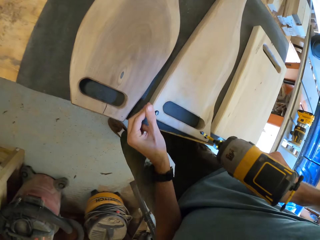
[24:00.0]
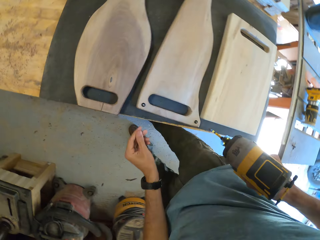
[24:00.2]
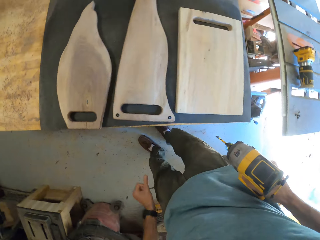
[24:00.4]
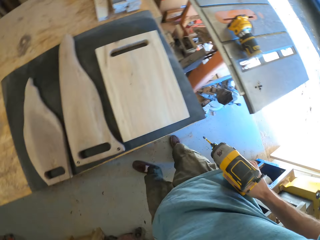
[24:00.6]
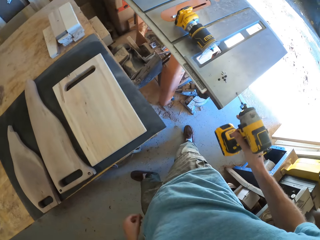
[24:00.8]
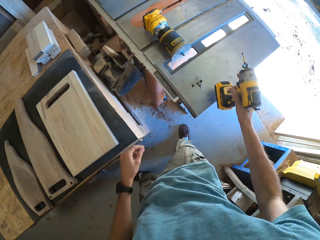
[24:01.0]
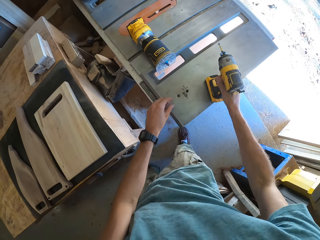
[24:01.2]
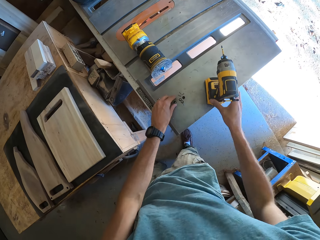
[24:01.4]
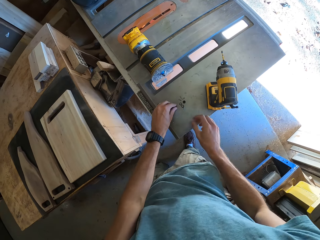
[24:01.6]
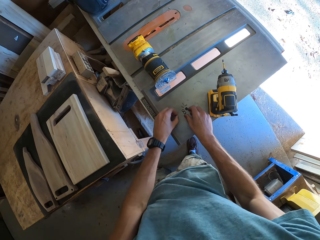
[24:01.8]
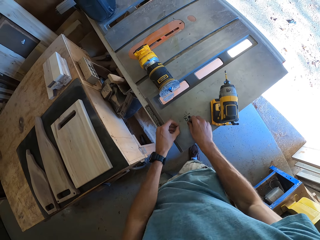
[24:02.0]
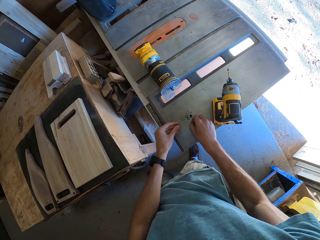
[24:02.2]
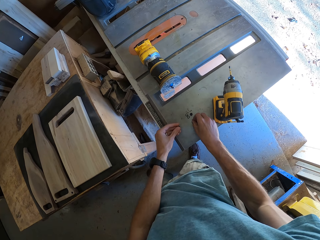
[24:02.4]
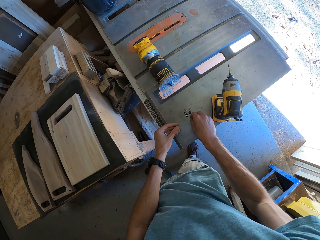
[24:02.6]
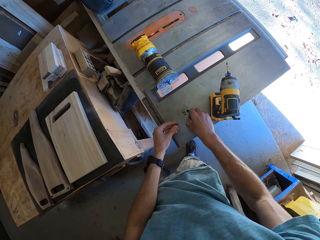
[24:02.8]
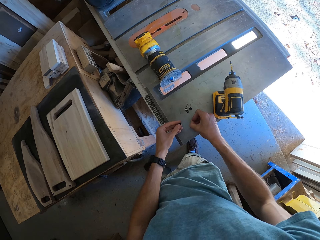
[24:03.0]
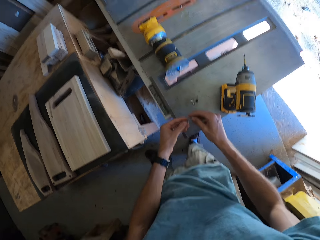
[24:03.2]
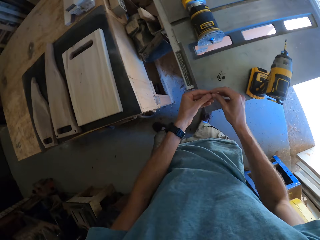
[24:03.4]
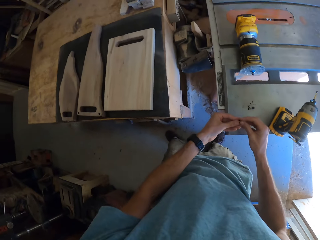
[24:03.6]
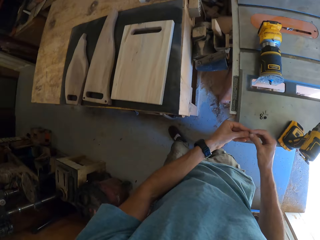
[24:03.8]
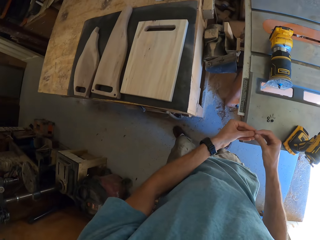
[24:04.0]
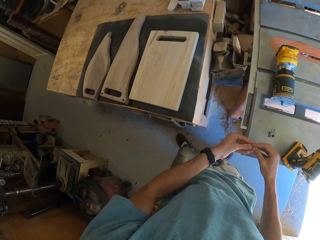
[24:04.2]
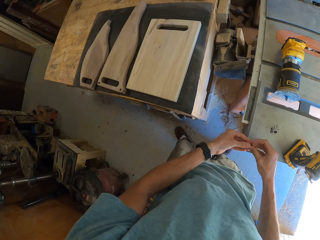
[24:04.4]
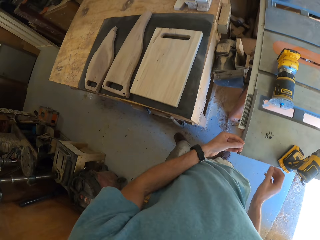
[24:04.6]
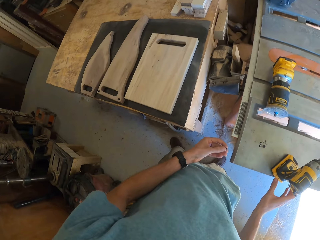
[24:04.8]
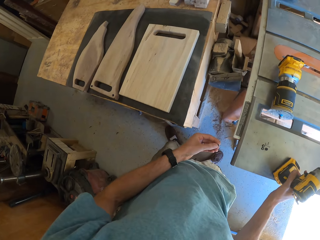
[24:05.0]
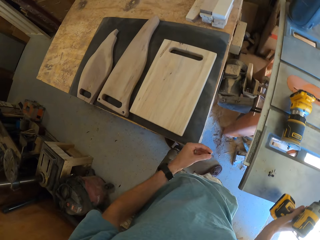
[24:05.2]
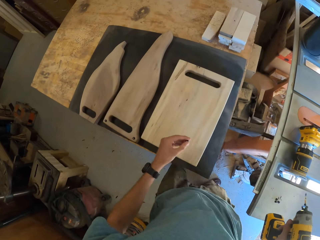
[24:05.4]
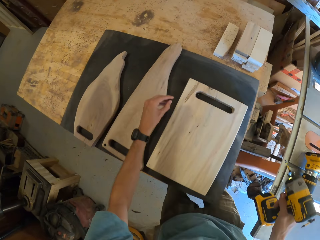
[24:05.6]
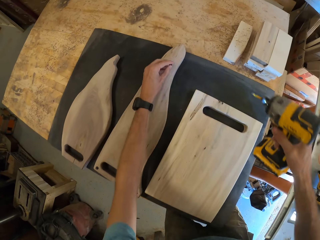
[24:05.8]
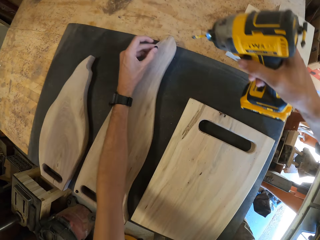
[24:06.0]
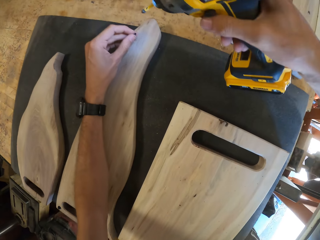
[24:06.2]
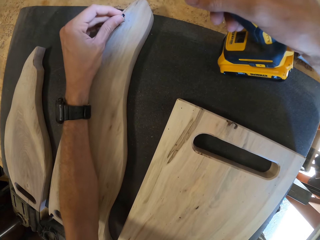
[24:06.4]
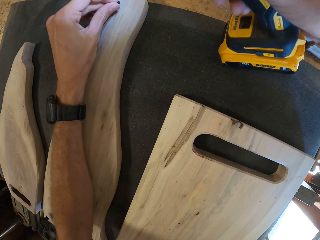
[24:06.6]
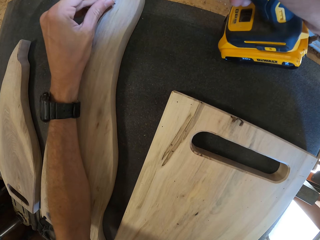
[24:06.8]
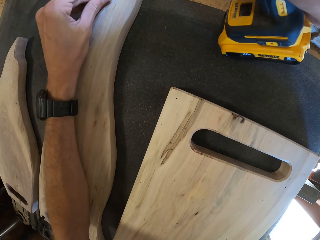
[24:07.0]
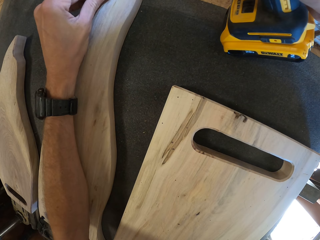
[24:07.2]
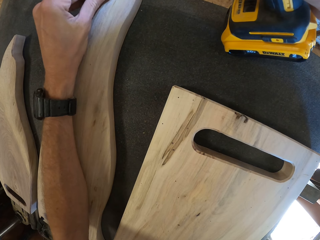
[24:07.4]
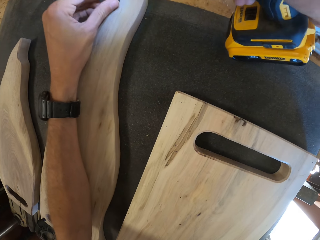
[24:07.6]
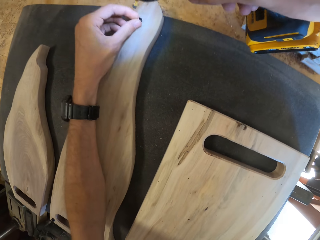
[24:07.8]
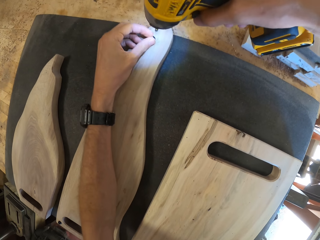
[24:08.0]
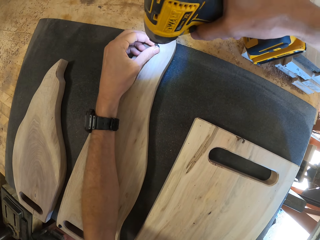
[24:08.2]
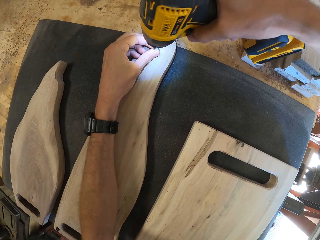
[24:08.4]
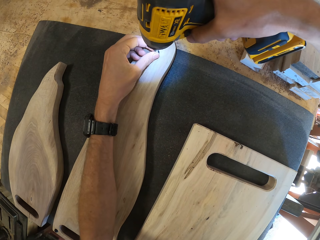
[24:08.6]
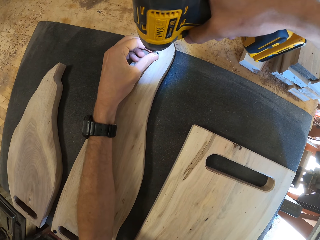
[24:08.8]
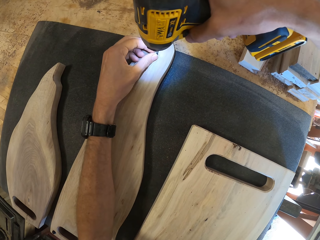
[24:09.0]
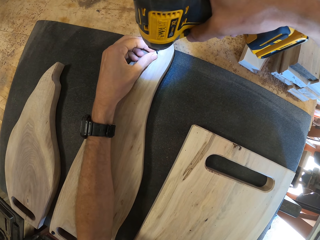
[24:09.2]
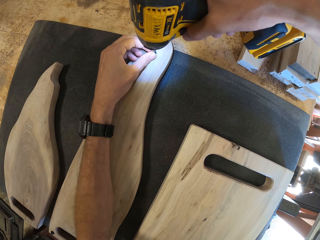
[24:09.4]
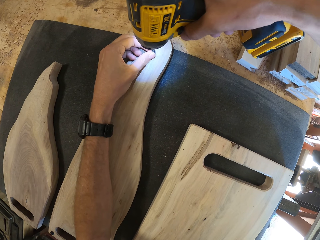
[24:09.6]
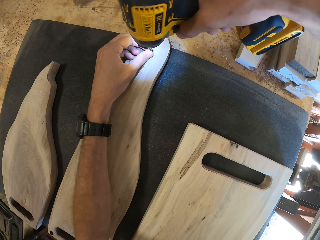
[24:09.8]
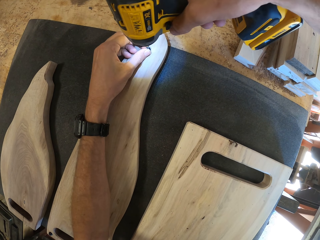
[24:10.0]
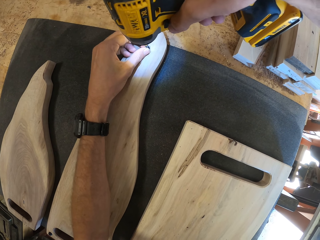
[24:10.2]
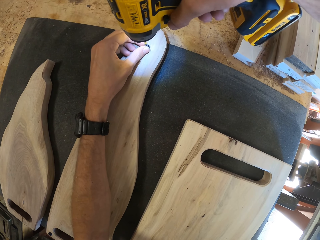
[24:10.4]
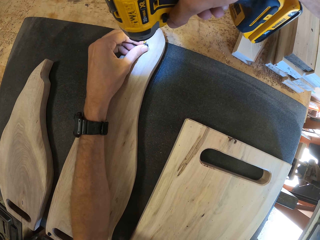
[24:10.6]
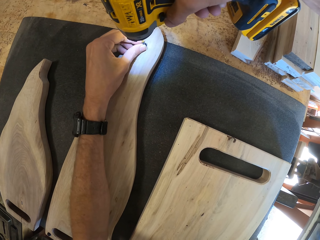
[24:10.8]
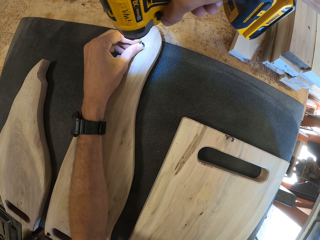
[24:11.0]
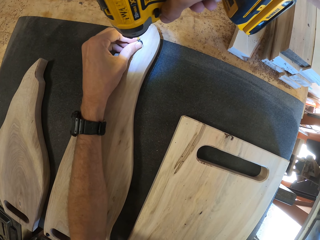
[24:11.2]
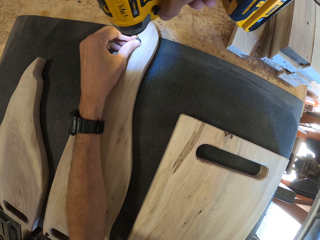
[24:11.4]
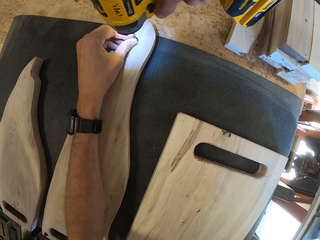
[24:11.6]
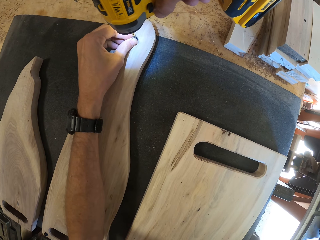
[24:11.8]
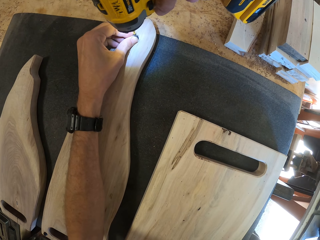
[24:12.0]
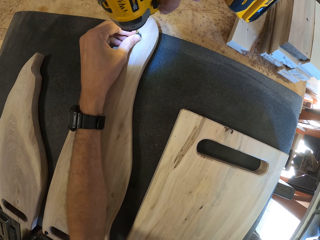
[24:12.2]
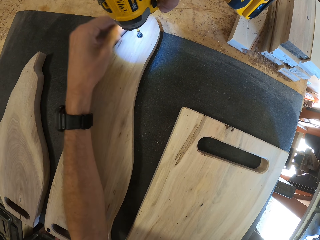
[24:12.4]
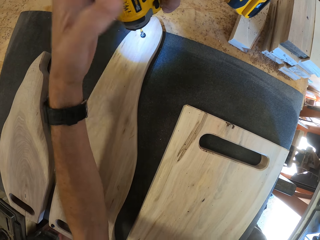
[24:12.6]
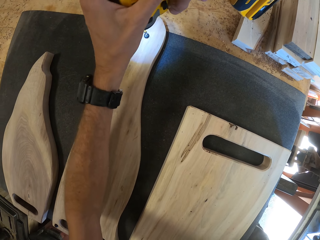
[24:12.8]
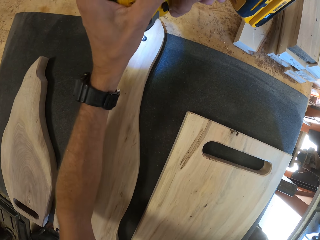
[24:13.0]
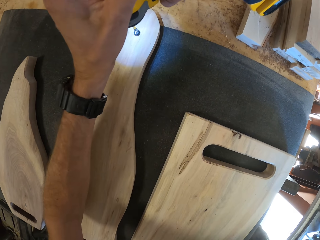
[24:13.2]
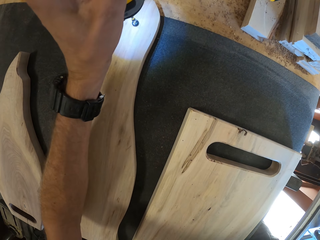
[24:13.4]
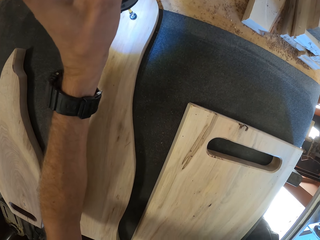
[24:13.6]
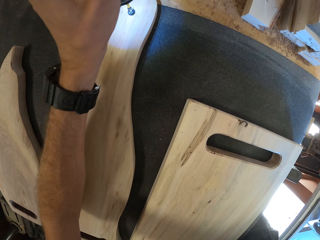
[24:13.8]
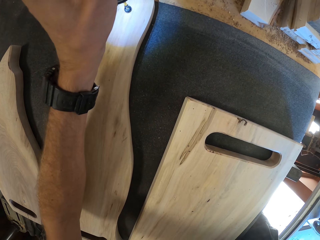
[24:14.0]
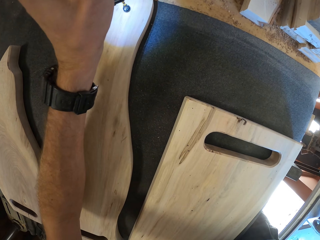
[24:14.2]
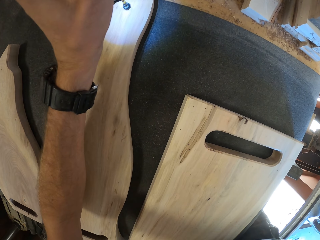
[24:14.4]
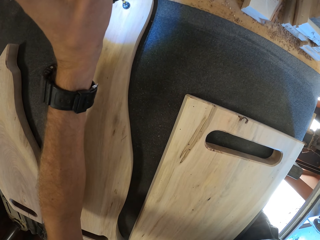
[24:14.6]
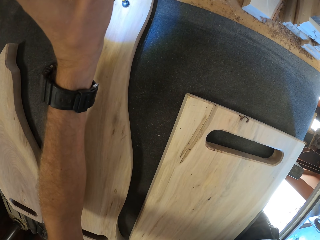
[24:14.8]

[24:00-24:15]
The camera wearer drops the hand drill or router on the table saw with his right hand. He picks up a washer from the table saw with his left hand. He picks the router. He picks up a screw from the table saw with his right hand. He transfers the screw in his right hand to his left hand. He grabs the hand drill from the table saw with his right hand. He fixes nuts with the router. He holds the screw and washer on the second piece of wood with his left hand. He fastens the screw and washer into the second piece of wood with the hand drill in his right hand.

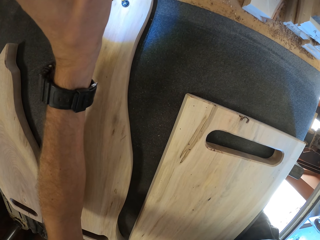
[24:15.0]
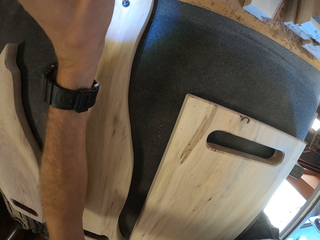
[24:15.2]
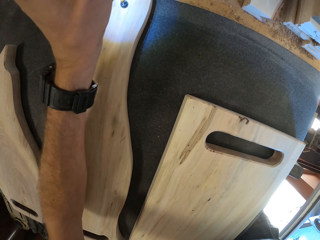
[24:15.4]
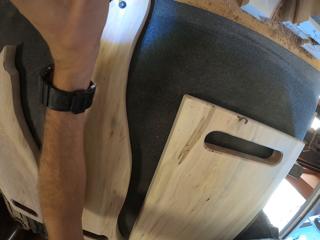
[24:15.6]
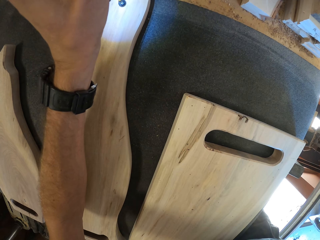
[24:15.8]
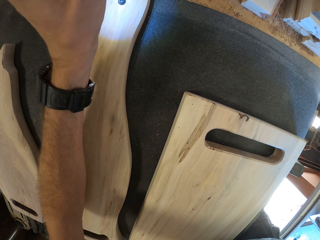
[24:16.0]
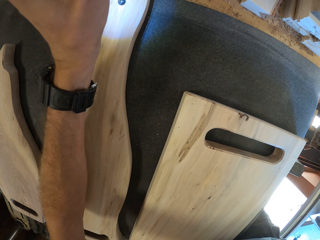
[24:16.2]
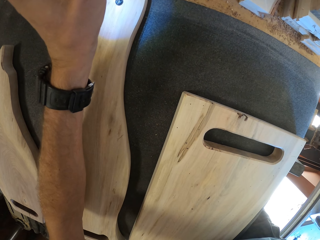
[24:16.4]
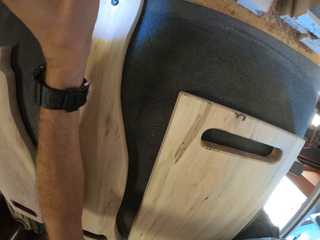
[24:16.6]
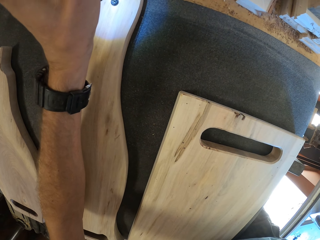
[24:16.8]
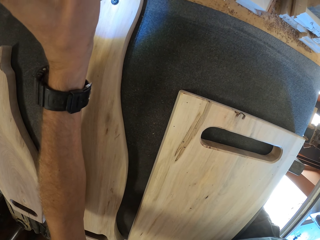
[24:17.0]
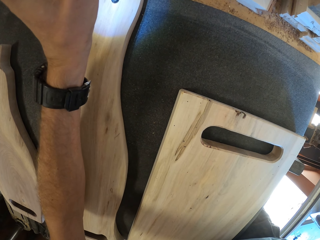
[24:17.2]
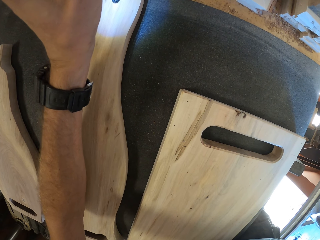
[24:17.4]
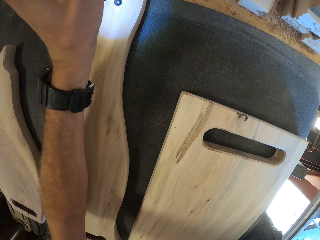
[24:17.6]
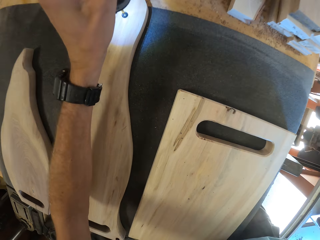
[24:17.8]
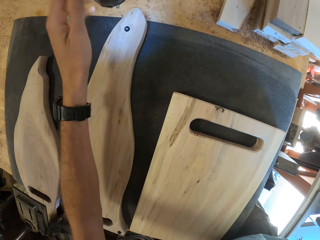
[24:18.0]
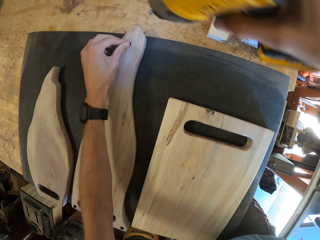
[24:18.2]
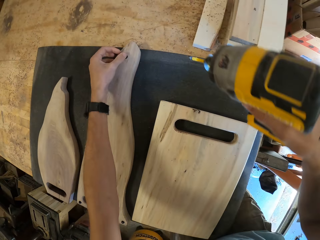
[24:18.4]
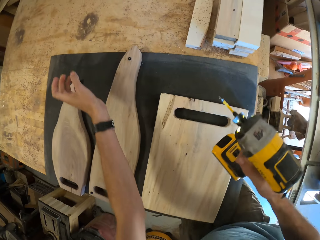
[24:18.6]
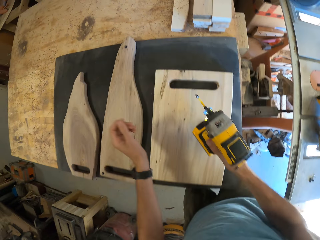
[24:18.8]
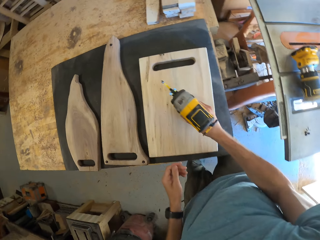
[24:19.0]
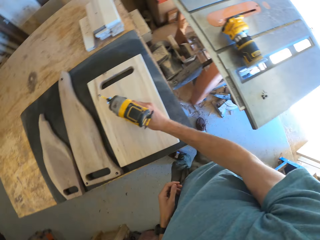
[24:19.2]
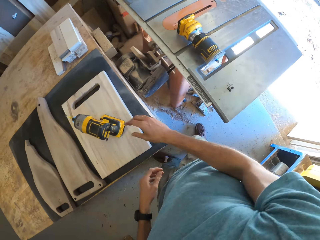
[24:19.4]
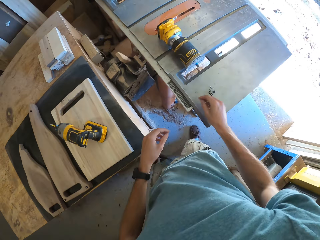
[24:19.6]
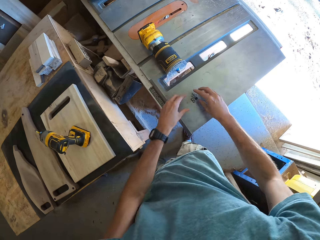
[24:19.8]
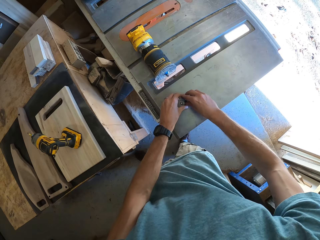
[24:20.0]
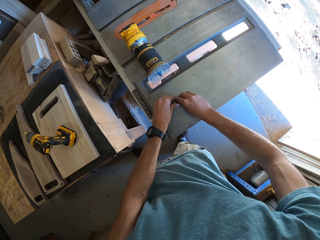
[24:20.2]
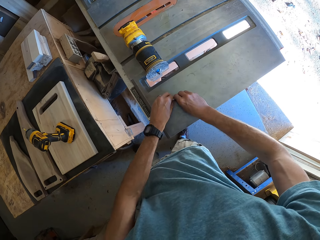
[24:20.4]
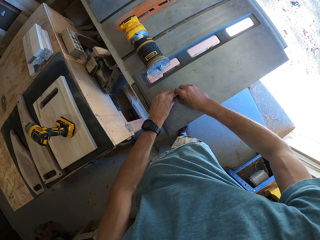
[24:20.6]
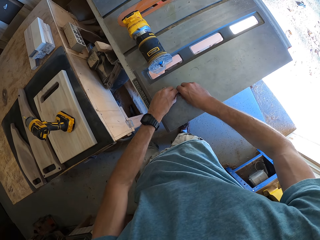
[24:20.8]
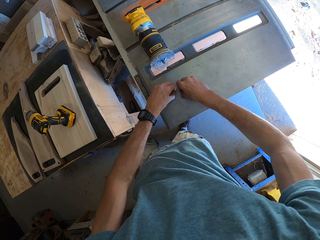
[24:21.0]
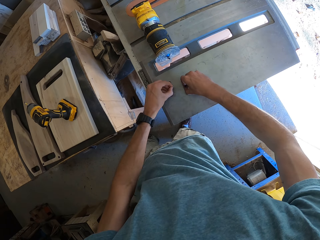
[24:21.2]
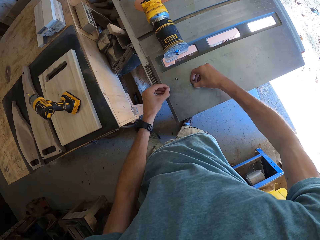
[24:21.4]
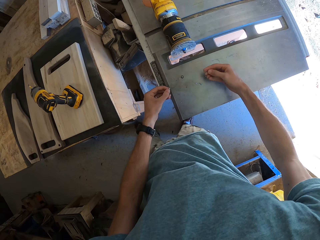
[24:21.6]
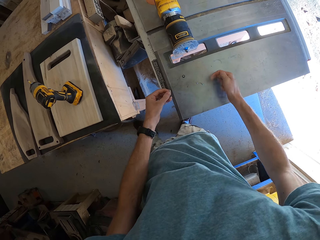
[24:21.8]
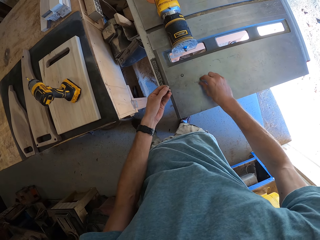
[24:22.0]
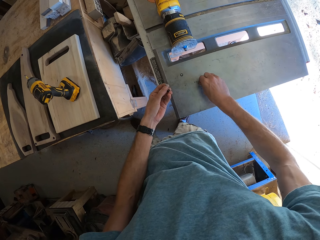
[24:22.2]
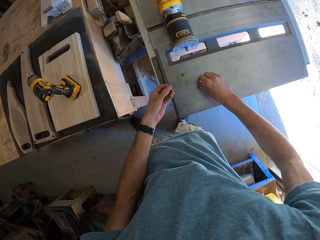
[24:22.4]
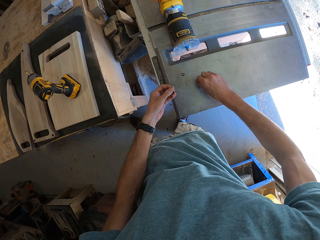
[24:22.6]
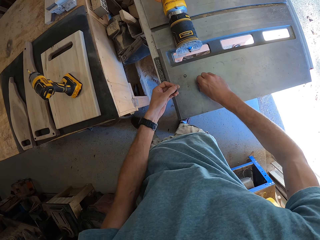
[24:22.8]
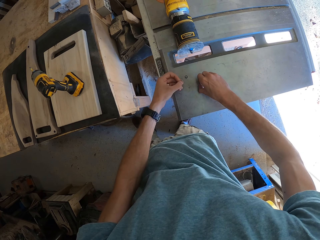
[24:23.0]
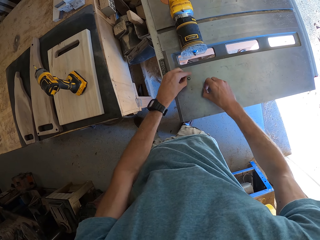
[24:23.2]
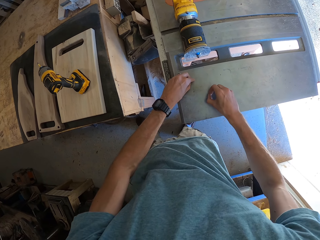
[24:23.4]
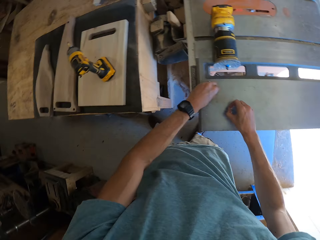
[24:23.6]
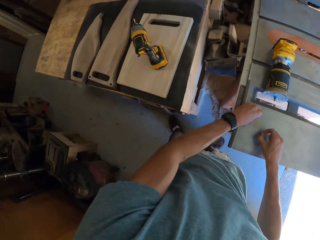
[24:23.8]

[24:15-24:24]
The camera wearer drops the hand drill on the first piece of wood with his right hand. He picks up some screws and washers from the table saw with both hands.
